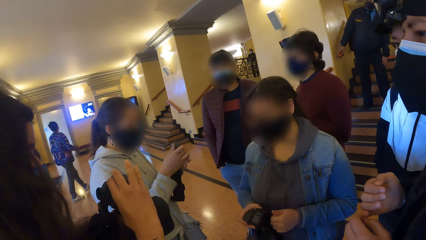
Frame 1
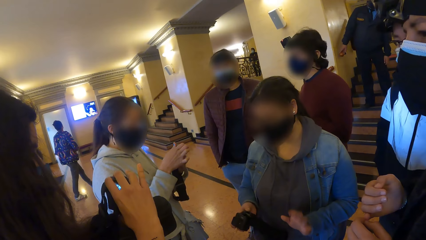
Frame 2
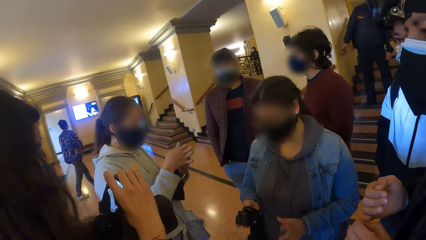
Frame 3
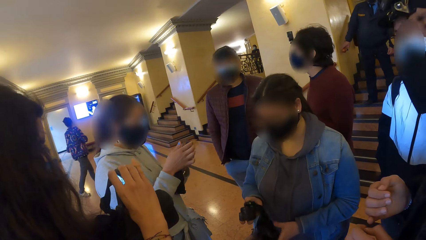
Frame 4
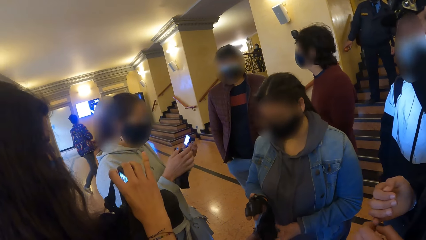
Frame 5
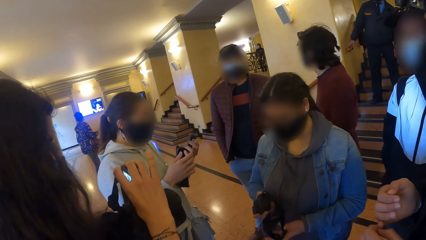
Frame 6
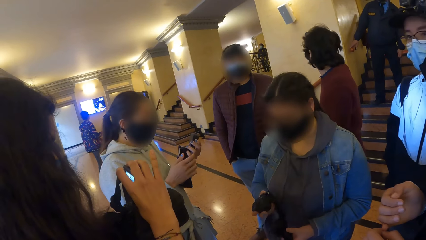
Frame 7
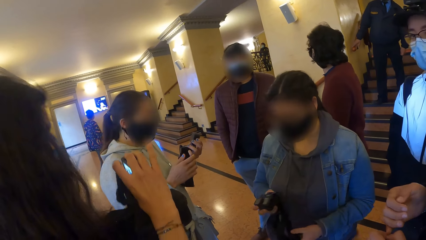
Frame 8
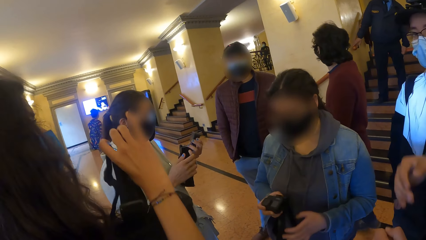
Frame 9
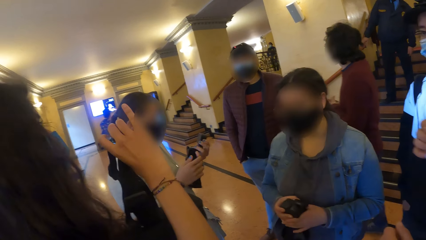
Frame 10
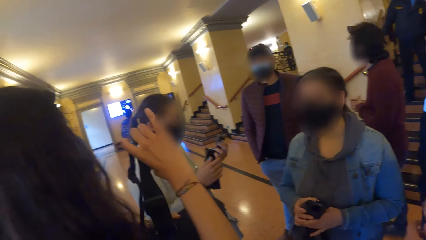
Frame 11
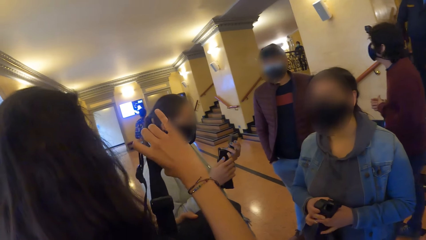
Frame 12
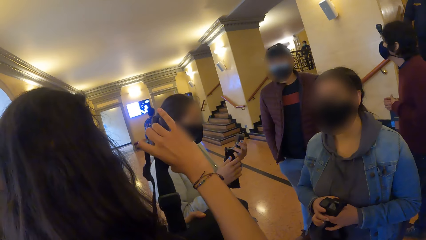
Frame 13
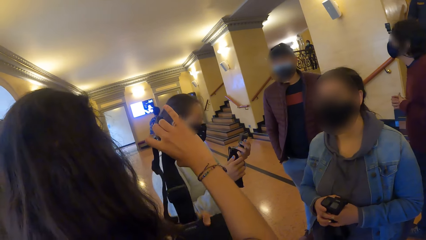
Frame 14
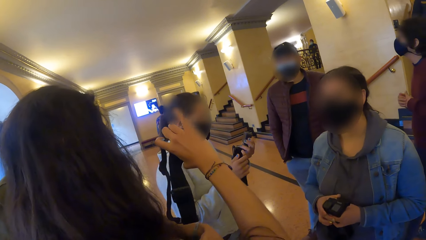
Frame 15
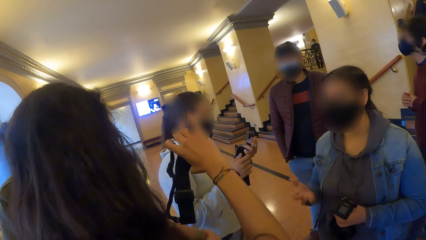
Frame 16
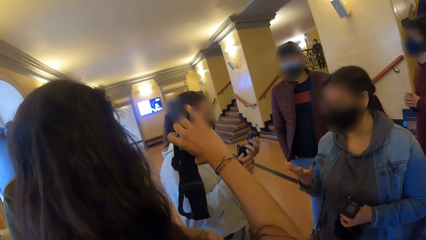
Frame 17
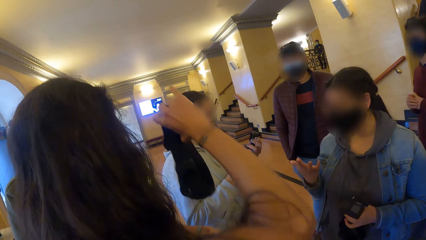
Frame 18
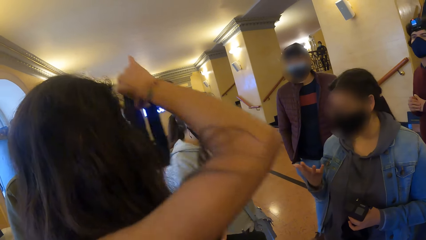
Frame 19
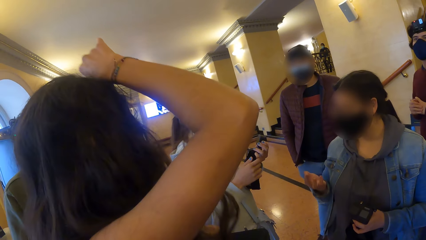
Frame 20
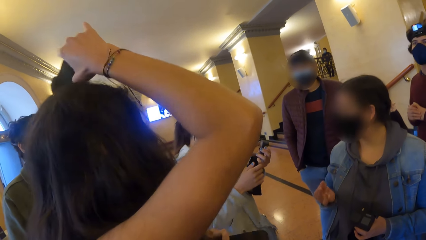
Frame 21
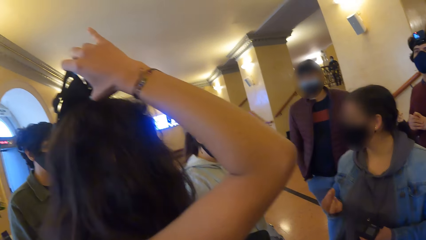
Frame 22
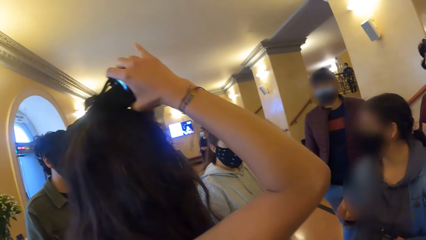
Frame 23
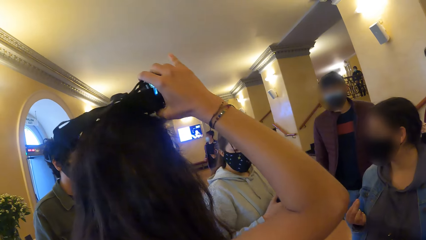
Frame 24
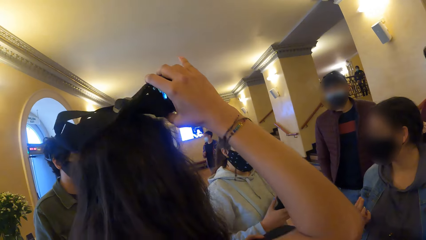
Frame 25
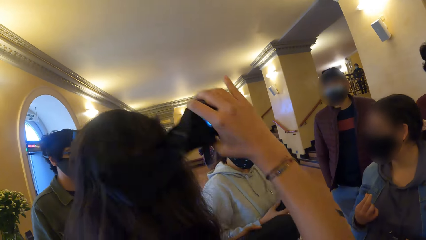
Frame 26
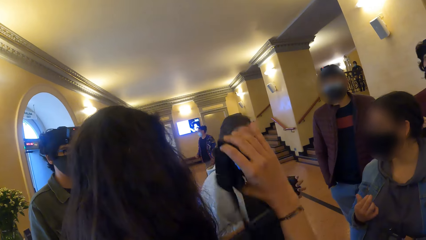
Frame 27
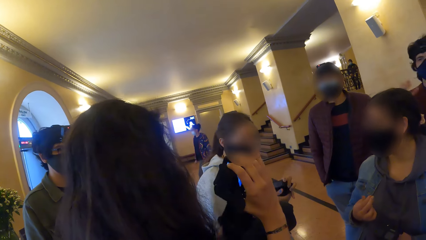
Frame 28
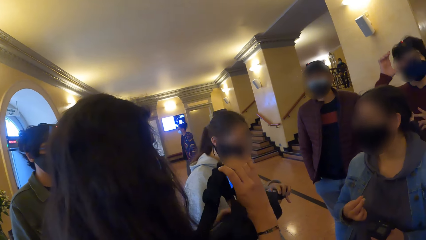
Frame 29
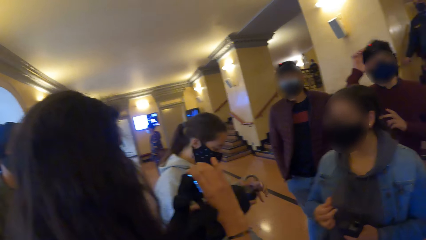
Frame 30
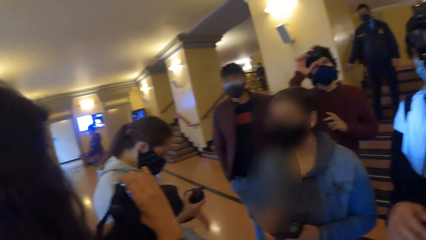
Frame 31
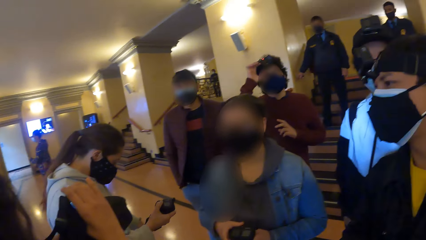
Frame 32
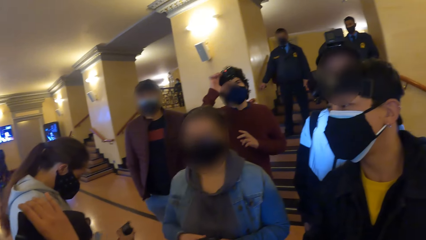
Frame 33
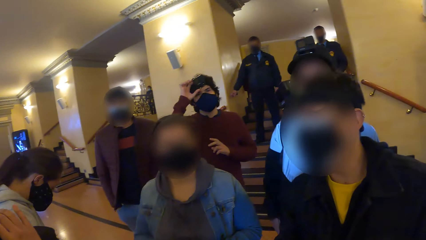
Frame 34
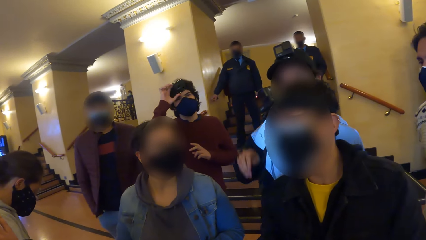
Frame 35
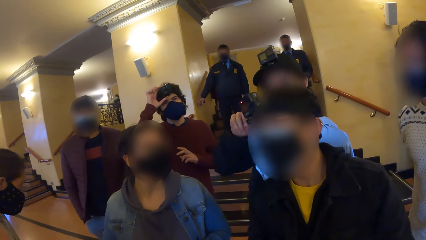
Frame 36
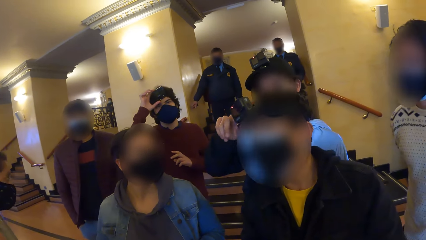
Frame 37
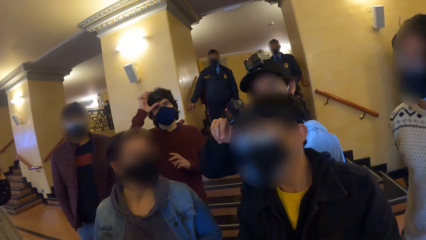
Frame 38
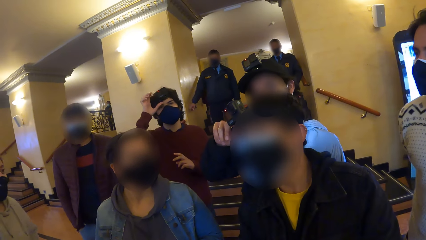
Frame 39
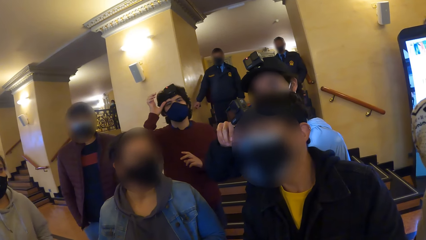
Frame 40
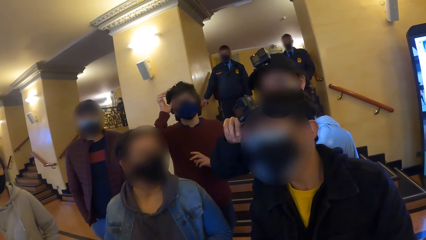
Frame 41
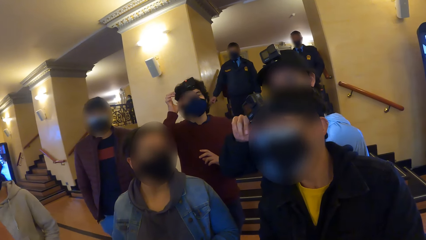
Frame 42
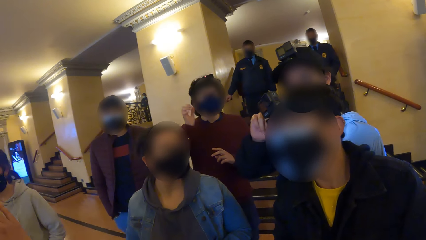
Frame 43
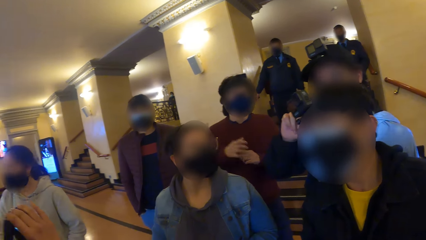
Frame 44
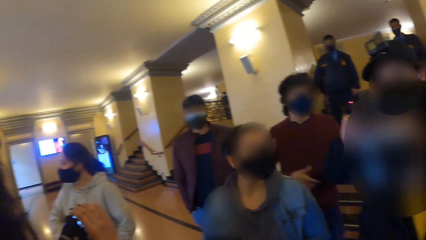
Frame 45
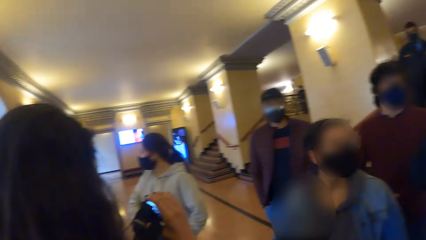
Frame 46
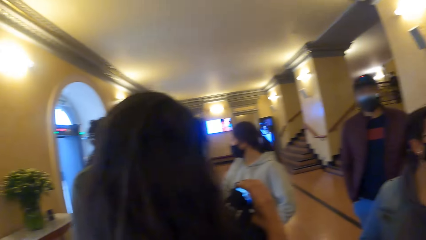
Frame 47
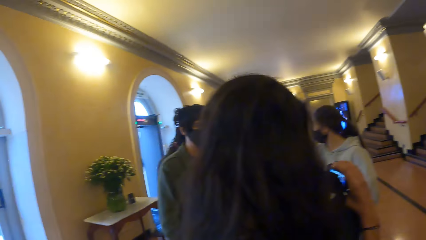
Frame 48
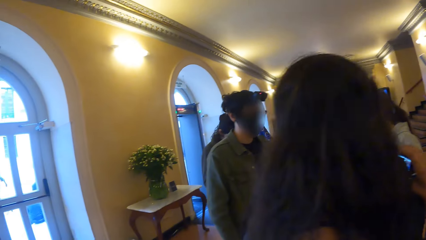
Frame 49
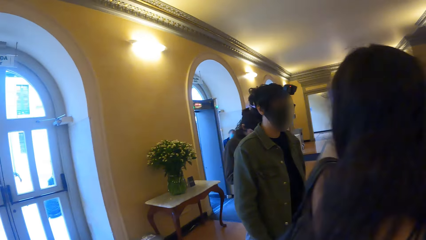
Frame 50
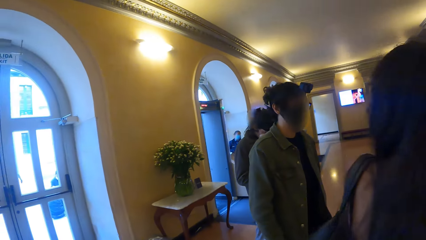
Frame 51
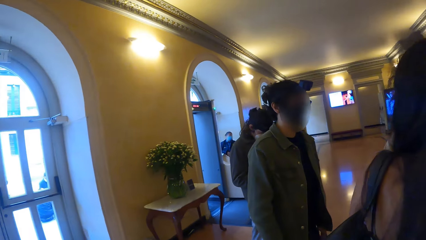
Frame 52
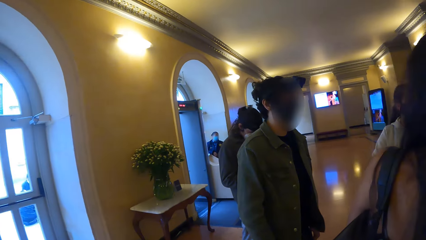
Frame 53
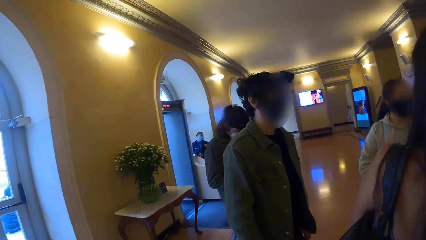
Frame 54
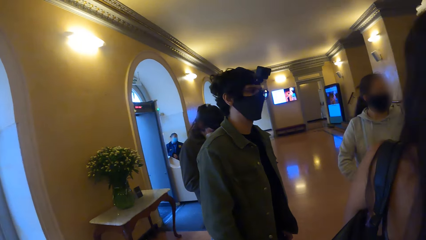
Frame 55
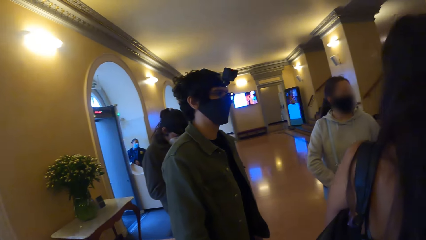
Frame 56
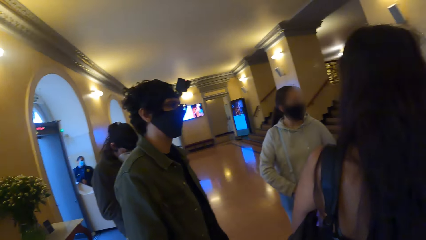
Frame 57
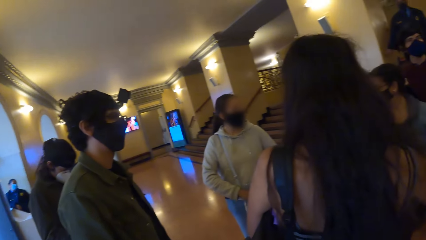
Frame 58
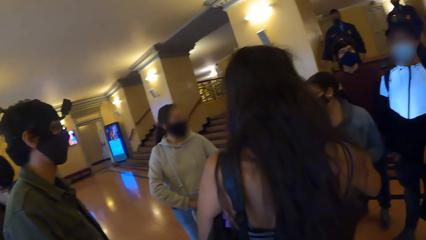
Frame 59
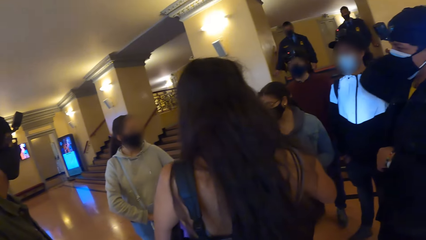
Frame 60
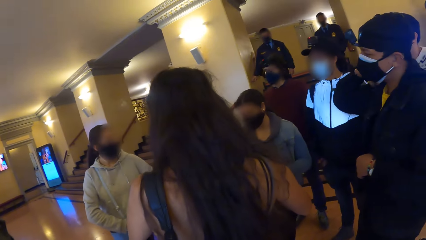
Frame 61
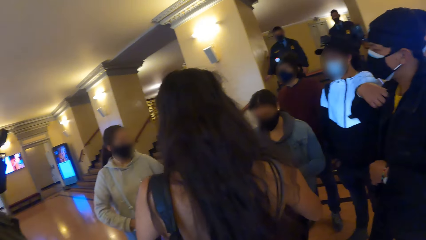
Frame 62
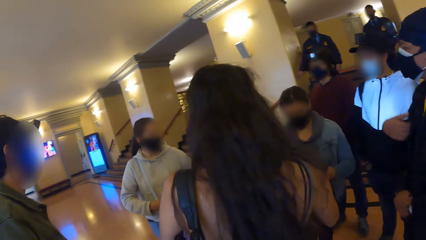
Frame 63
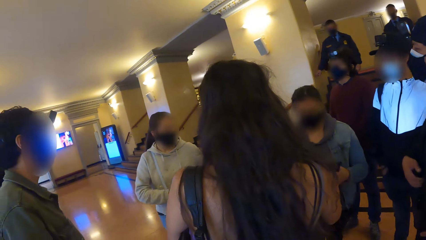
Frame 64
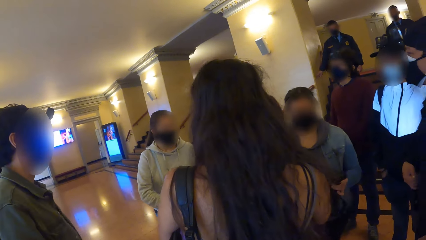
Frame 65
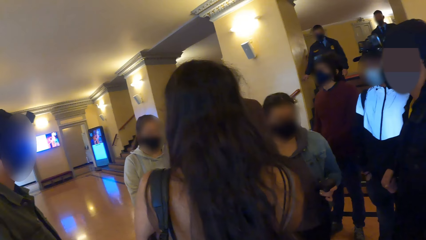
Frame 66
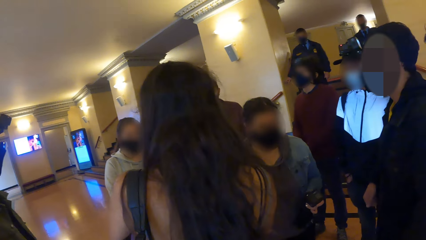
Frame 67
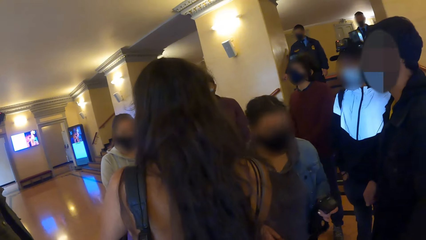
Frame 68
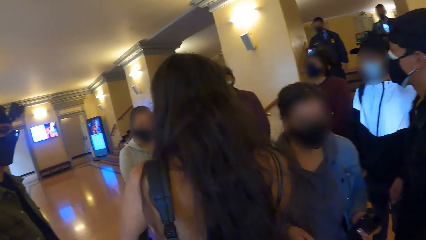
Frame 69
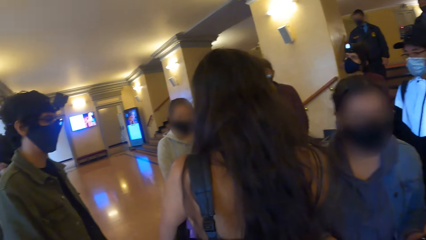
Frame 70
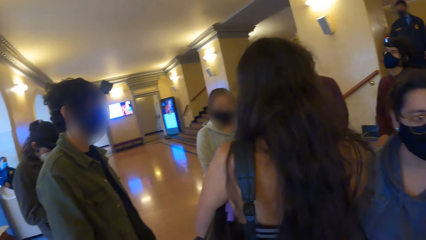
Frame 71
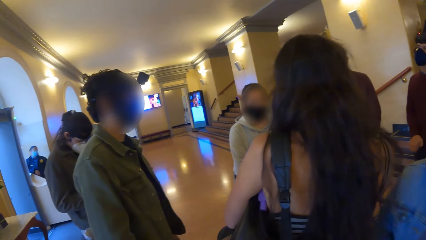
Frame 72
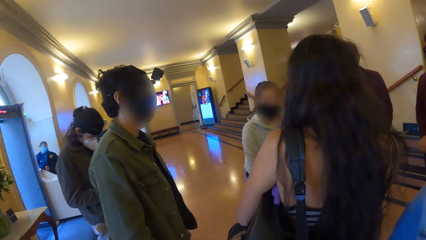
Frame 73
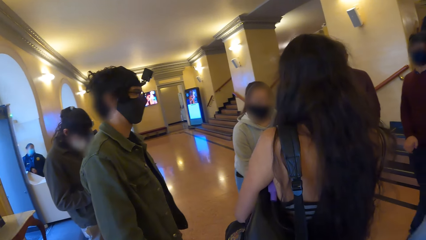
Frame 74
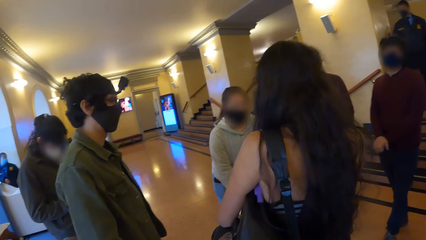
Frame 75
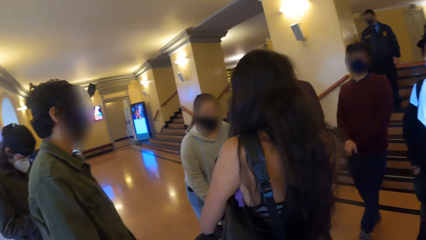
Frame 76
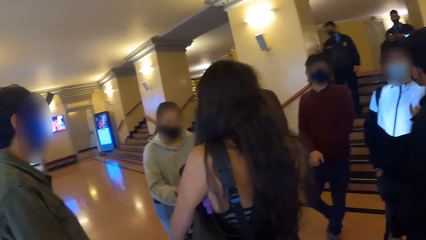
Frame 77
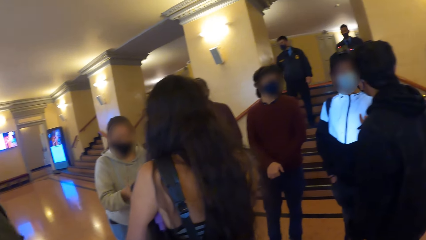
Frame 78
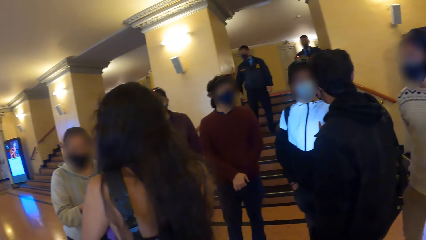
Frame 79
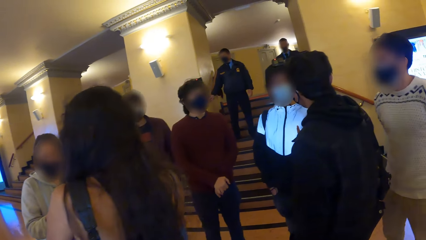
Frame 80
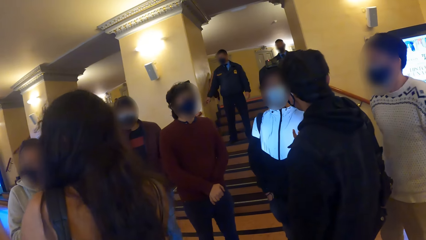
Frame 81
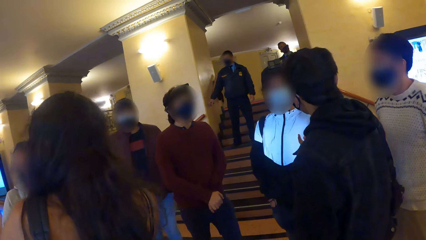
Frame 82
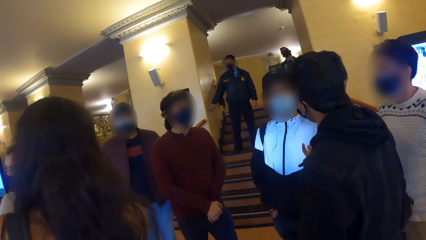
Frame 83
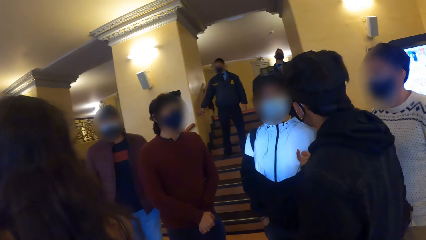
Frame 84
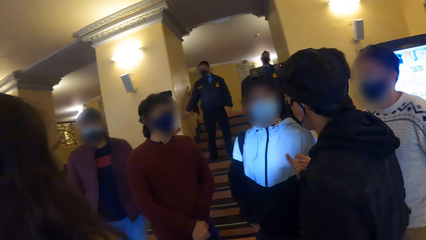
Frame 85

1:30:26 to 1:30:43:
A woman passes the camera from her right hand to her left hand. The camera wearer looks around. A man adjusts the camera on his head with his right hand. Another man interacts with a woman. The camera wearer walks. They look around.
